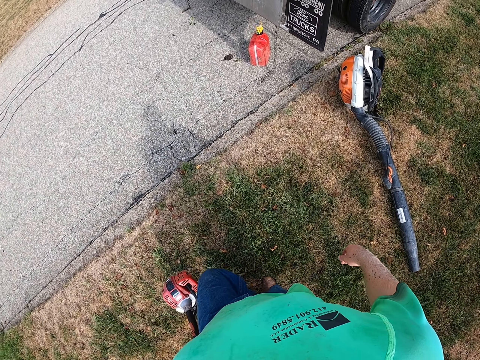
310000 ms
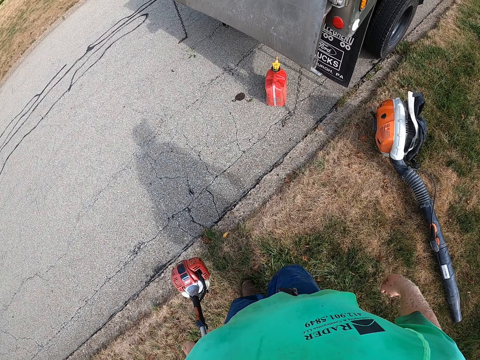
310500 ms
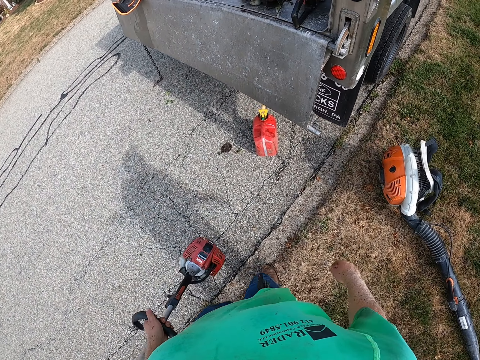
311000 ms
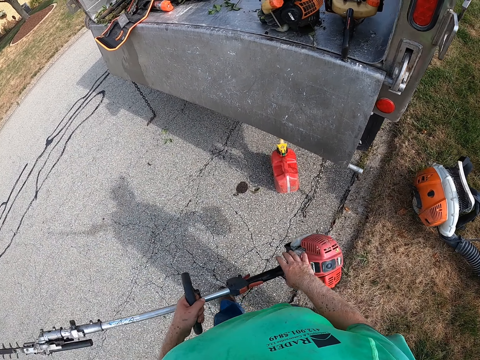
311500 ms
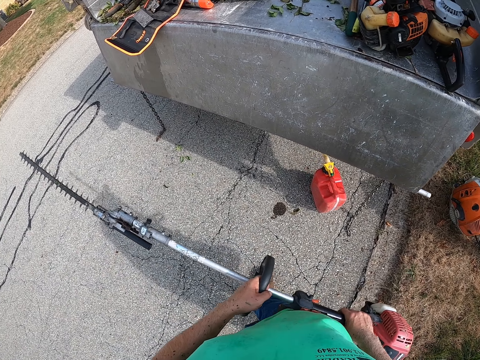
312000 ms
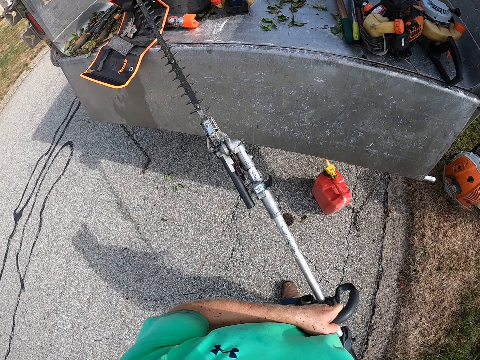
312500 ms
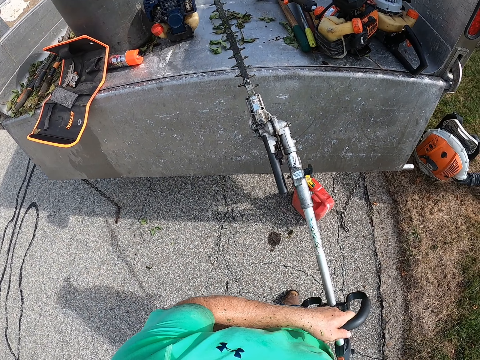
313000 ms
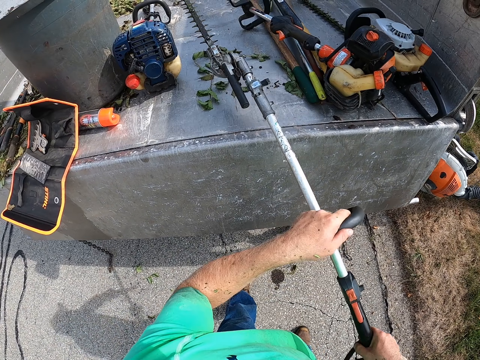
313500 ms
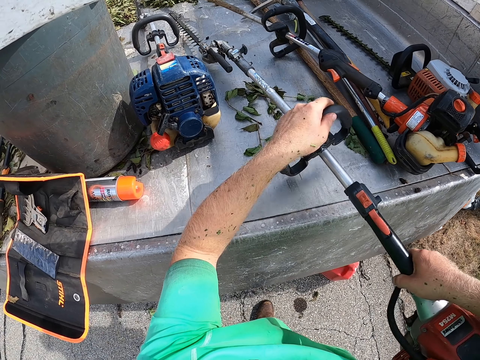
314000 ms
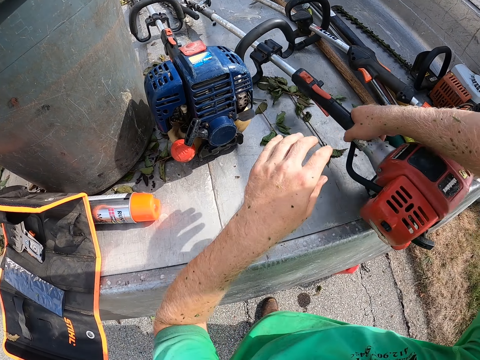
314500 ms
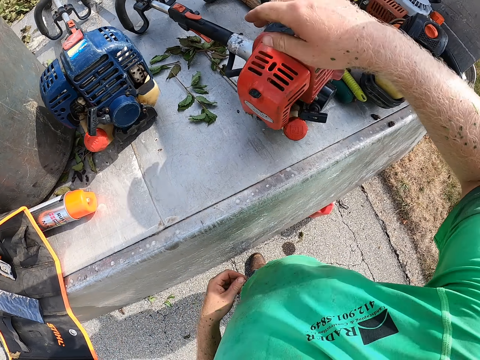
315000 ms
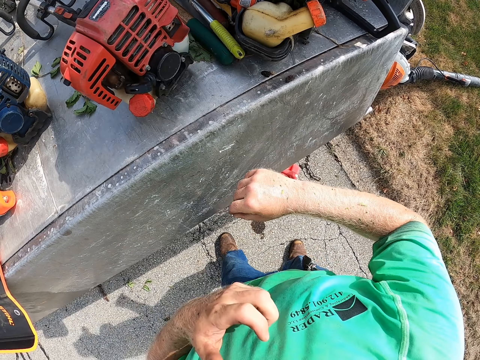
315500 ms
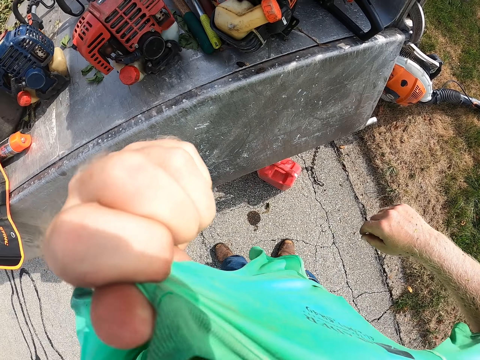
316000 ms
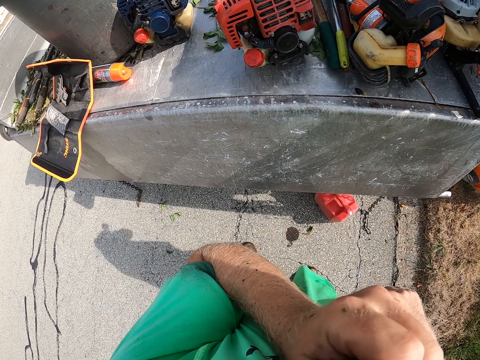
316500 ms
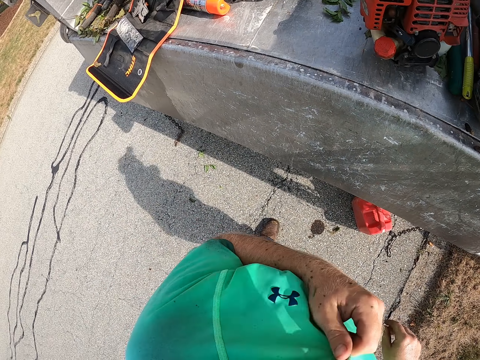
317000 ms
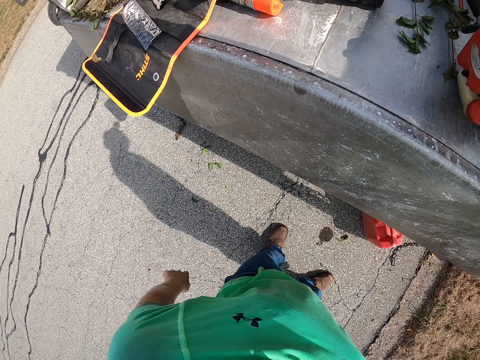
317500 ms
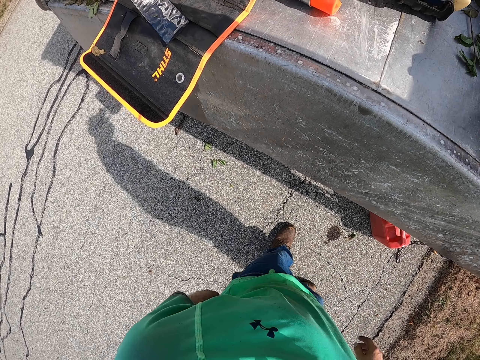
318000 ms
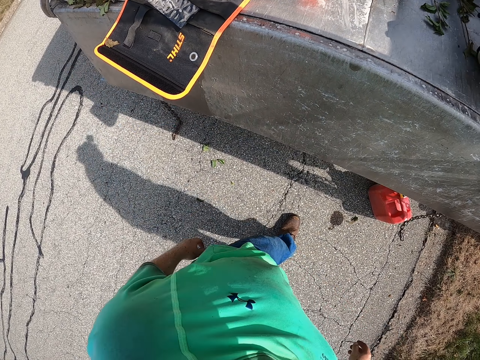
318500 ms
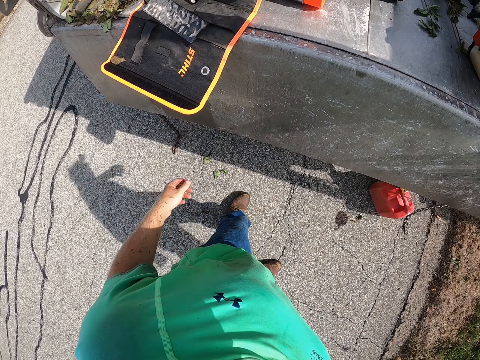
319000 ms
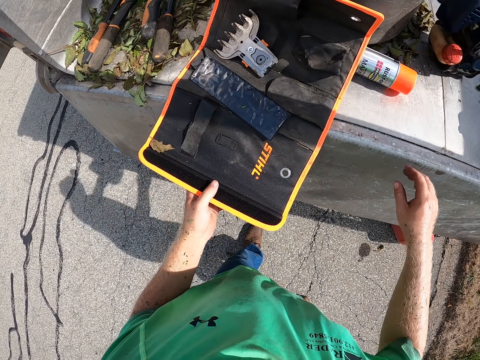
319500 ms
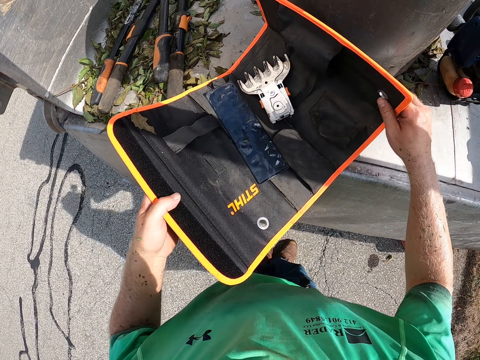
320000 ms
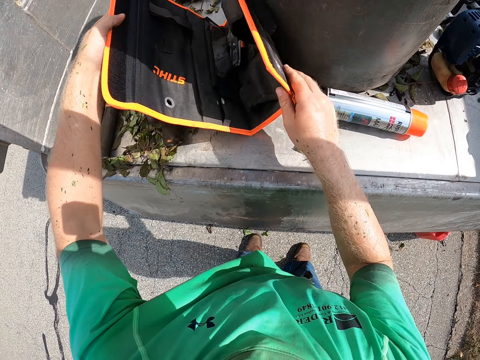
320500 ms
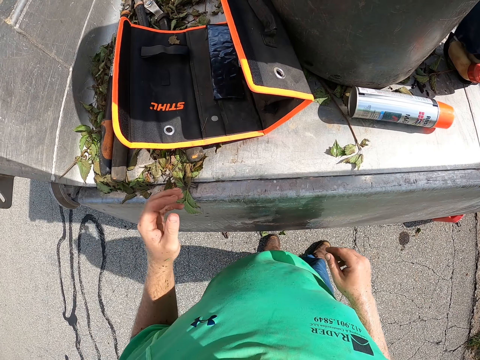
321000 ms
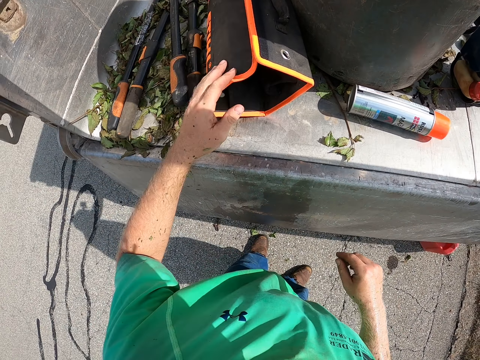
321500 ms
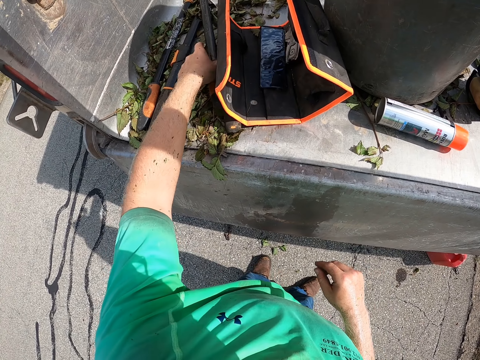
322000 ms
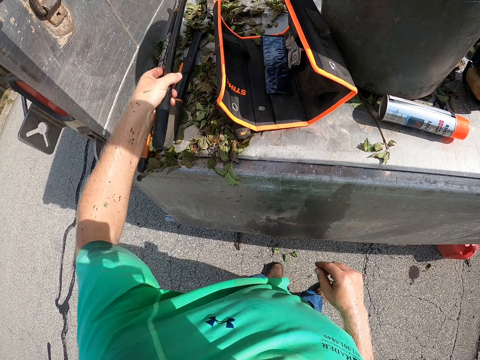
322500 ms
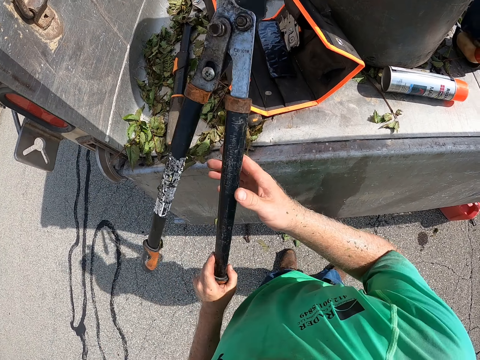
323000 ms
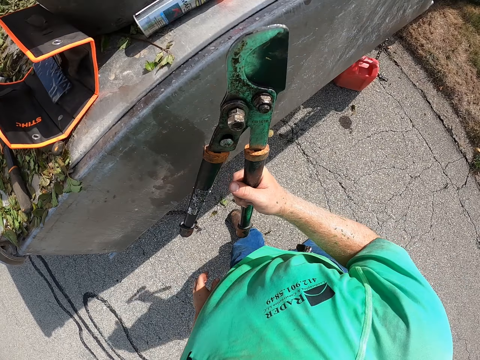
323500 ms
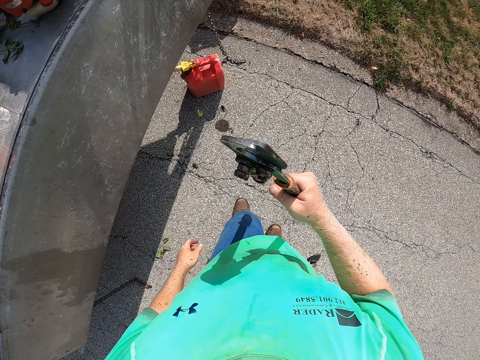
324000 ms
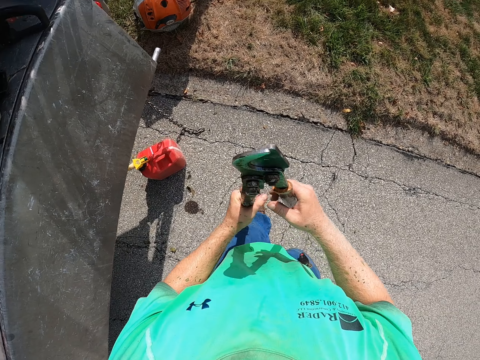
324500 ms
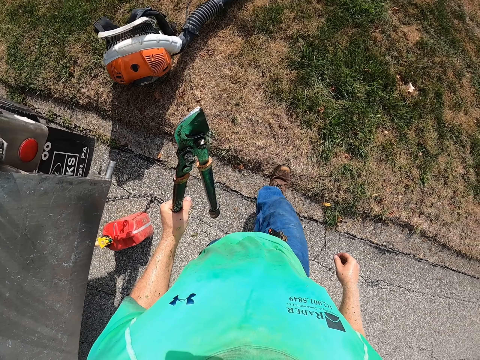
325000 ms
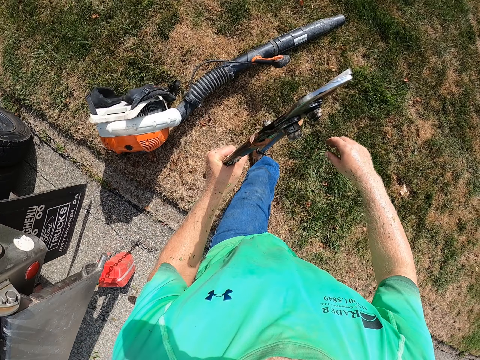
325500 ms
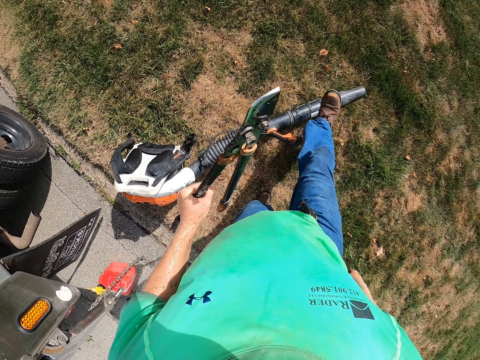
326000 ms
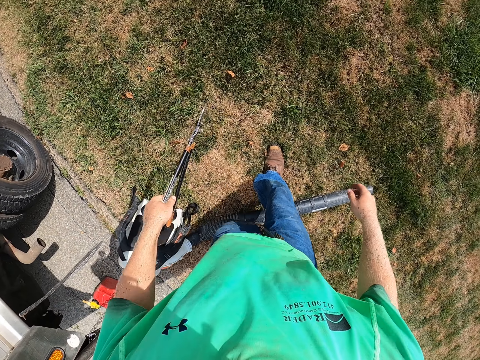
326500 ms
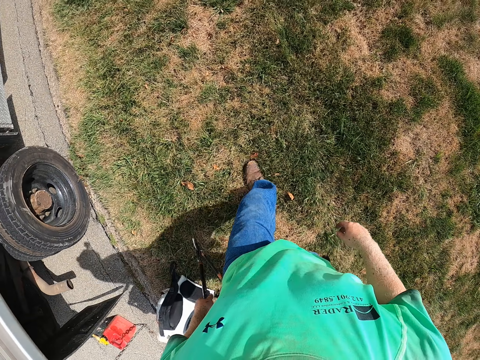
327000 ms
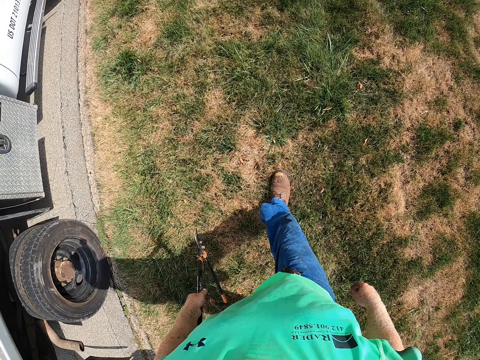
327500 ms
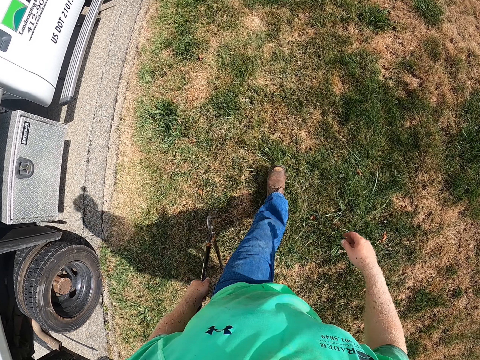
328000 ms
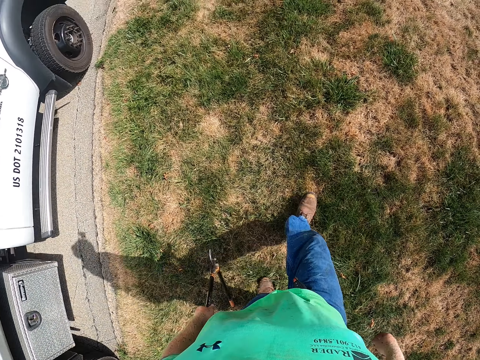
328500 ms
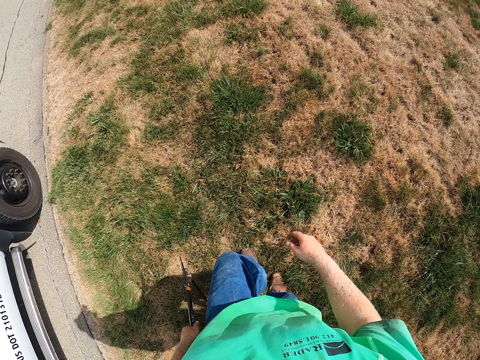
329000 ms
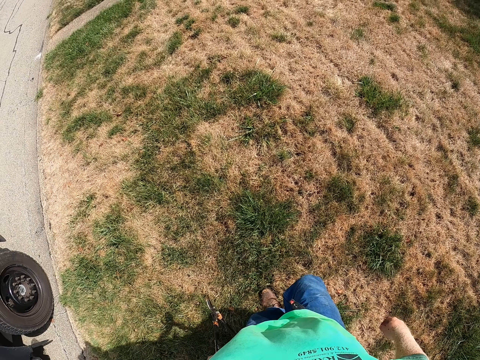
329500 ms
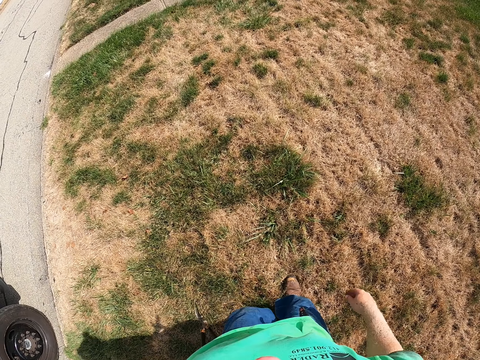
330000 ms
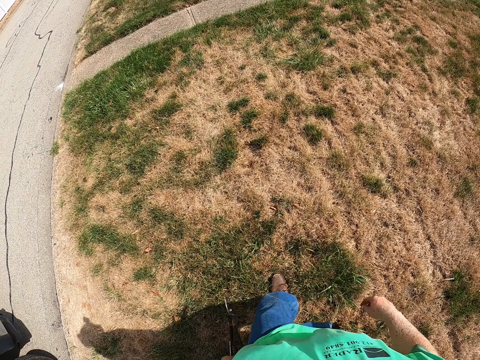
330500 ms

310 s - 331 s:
The camera wearer carries with his hands. He puts the cordless hedge trimmer in a truck with both hands. He drops the trimmer on the truck. He cleans his face with his shirt with his left hand. He wipes his hand on his pants. He moves a tool pouch in the truck with both hands. He touches the bag, drops the bag and flaps the bag. He picks up a pruning shear from the truck with his left hand. He passes the pruning shears to his right hand with his left hand. He passes the pruning shears to his left hand with his right hand. He walks towards a flower bed in a garden.

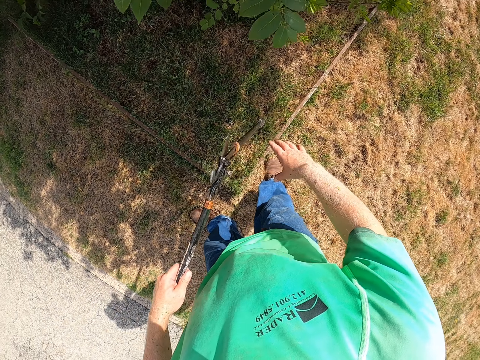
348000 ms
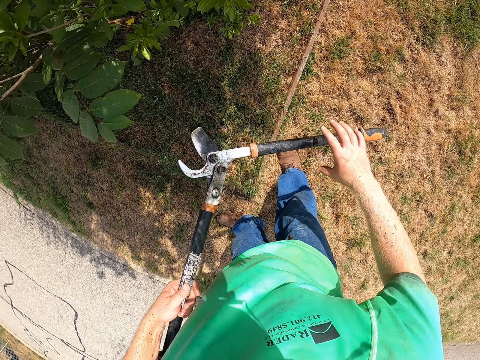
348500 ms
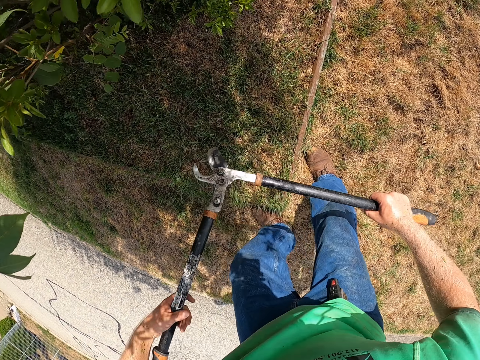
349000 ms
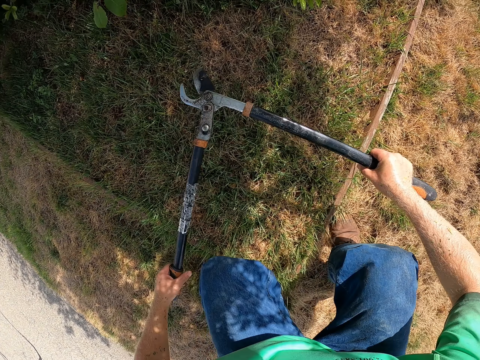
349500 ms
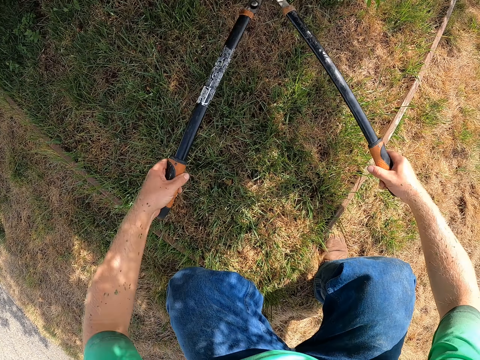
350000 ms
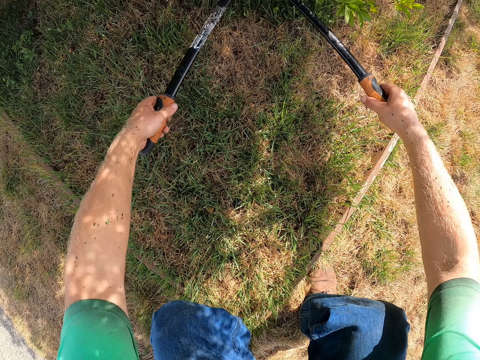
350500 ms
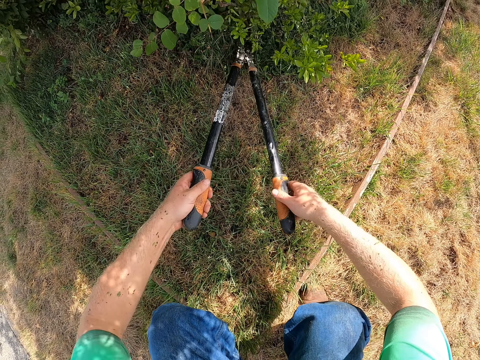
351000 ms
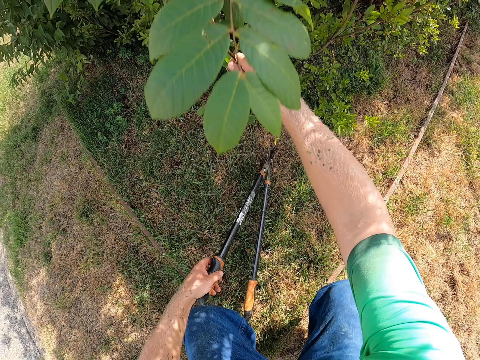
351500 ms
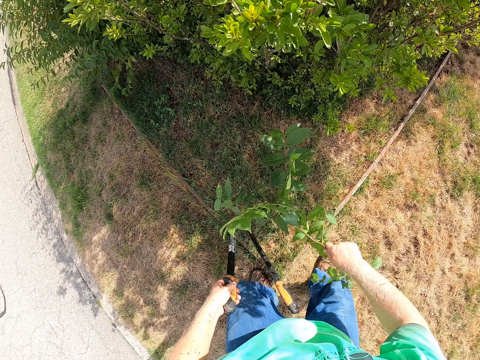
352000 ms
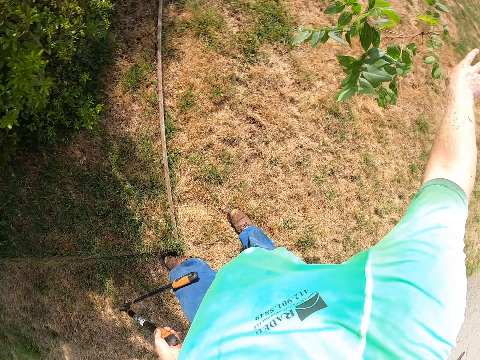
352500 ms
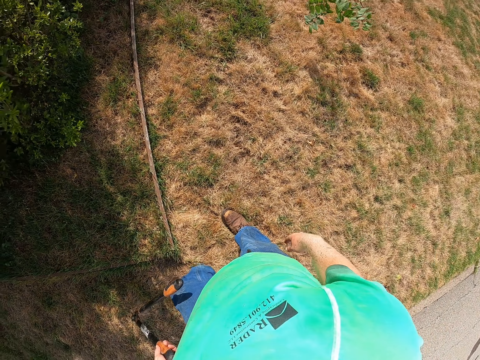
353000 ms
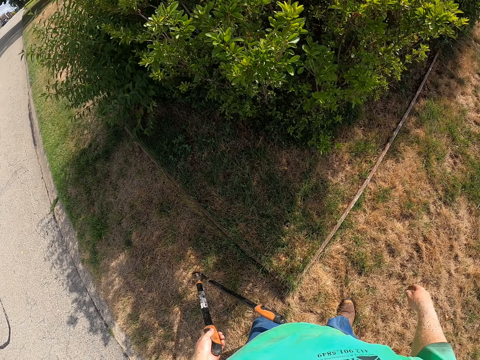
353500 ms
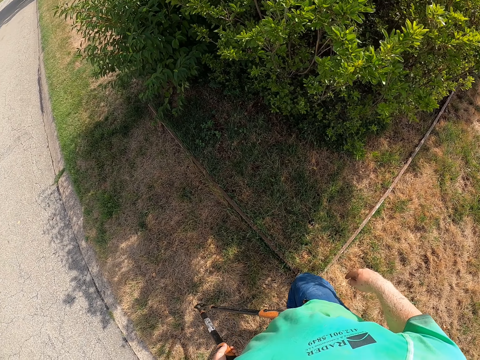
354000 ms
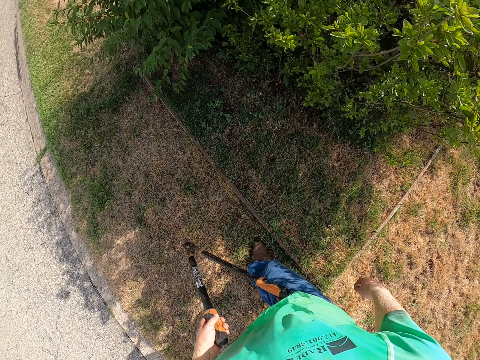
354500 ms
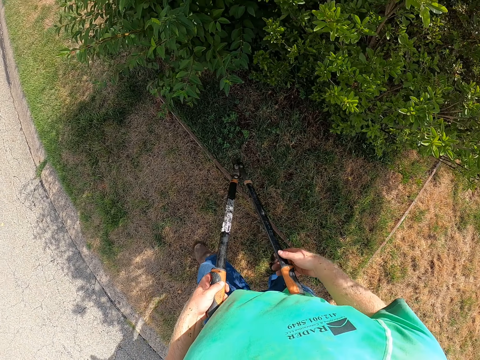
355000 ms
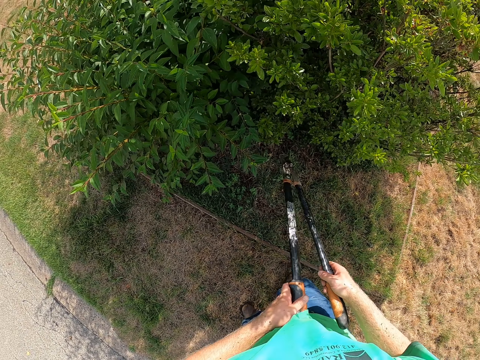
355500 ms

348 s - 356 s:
The camera wearer trims the flower bed with the pruning shears in both hands. He removes a flower twig from the flower bed with his right hand. He throws the flower twig on the floor with his right hand.
